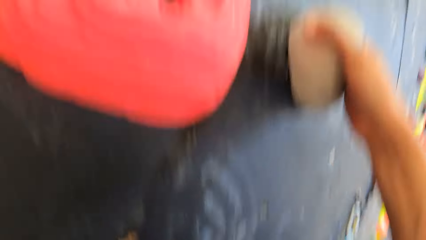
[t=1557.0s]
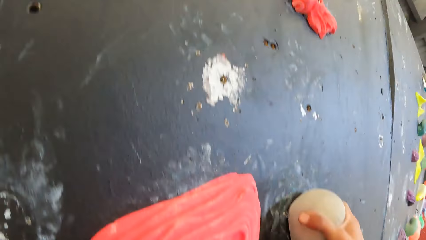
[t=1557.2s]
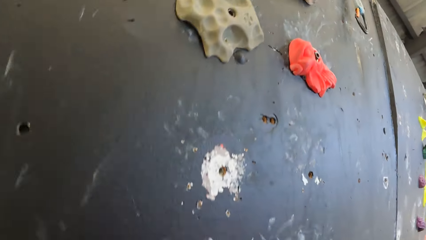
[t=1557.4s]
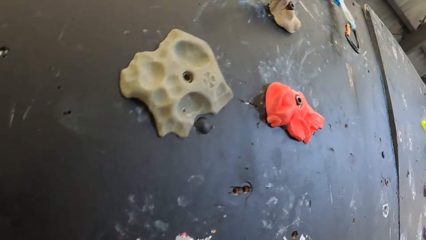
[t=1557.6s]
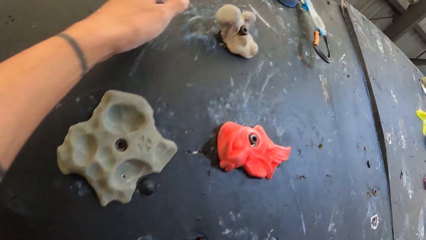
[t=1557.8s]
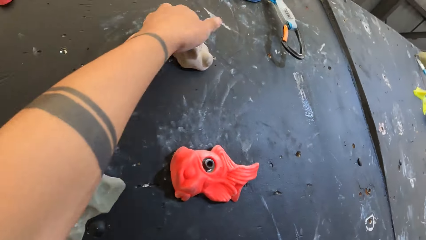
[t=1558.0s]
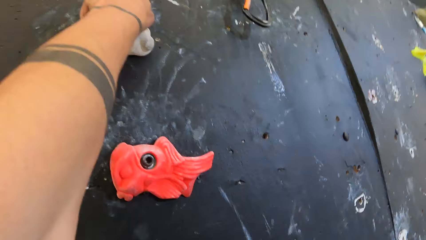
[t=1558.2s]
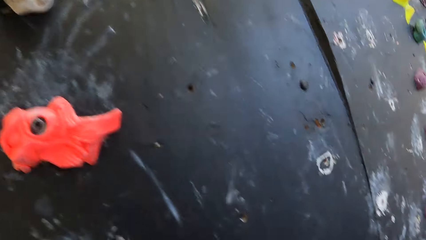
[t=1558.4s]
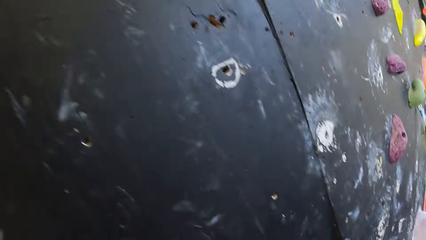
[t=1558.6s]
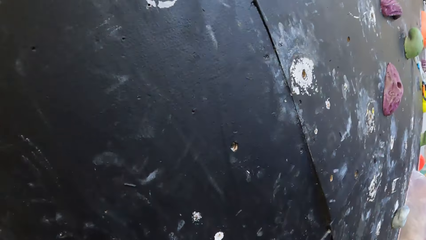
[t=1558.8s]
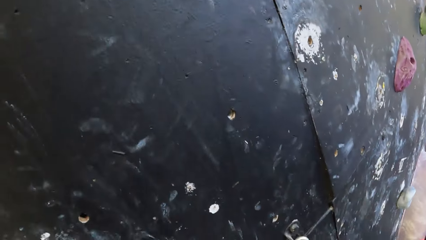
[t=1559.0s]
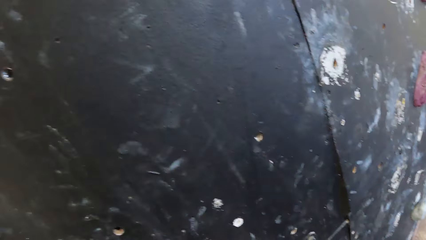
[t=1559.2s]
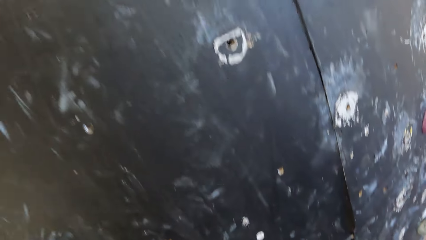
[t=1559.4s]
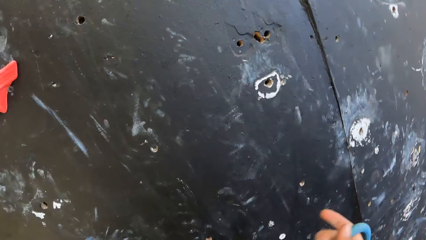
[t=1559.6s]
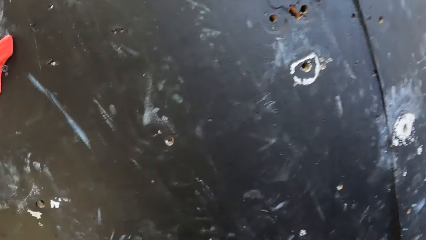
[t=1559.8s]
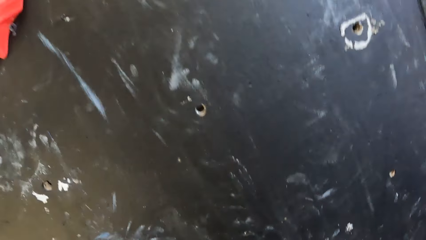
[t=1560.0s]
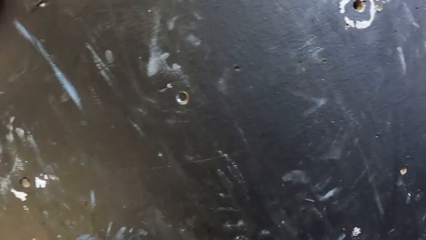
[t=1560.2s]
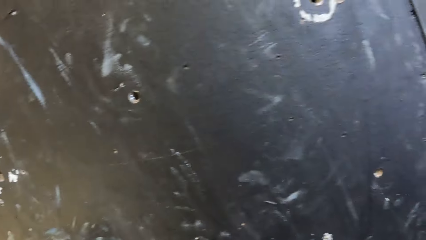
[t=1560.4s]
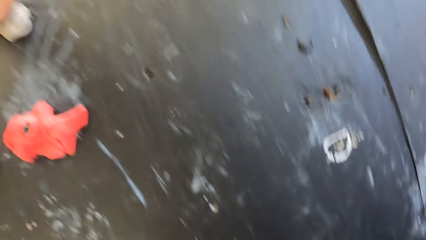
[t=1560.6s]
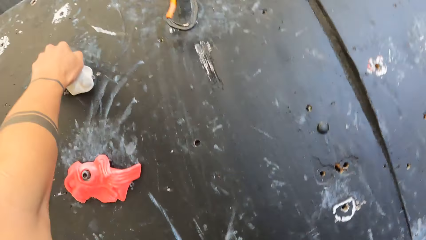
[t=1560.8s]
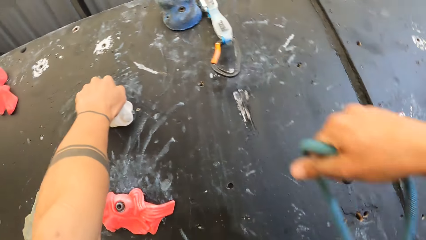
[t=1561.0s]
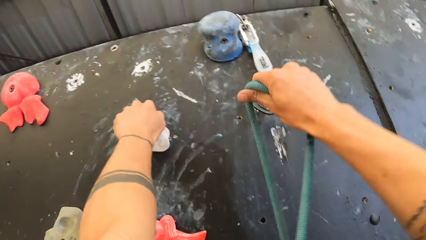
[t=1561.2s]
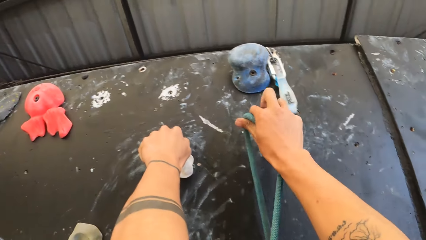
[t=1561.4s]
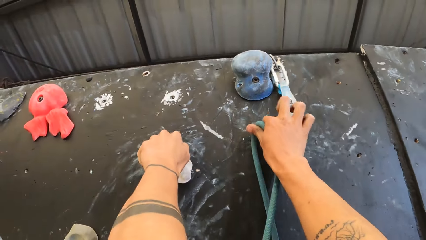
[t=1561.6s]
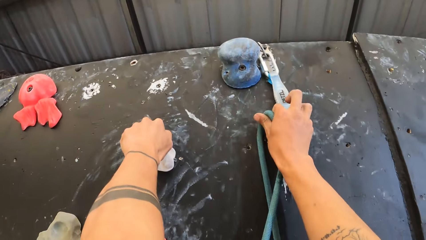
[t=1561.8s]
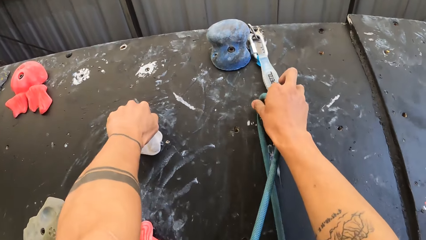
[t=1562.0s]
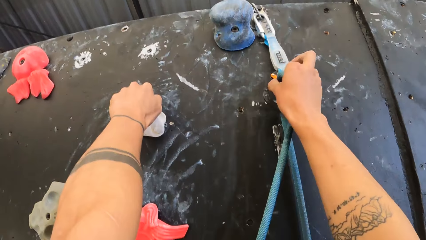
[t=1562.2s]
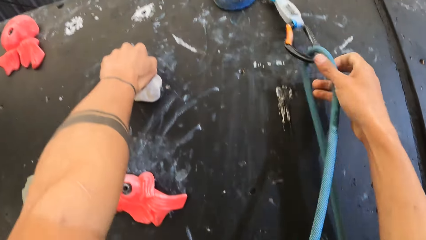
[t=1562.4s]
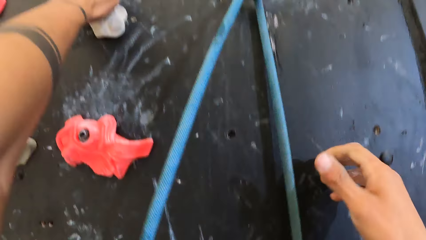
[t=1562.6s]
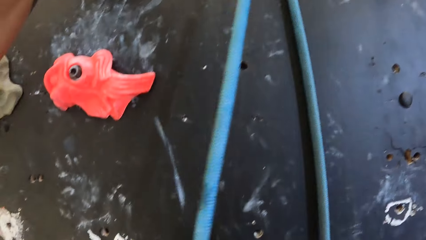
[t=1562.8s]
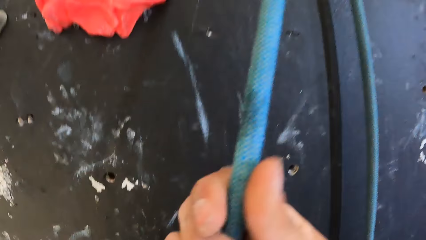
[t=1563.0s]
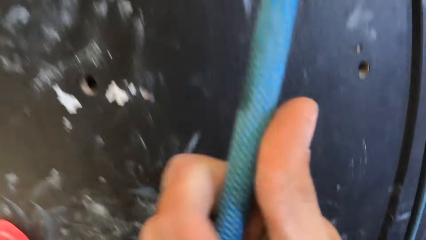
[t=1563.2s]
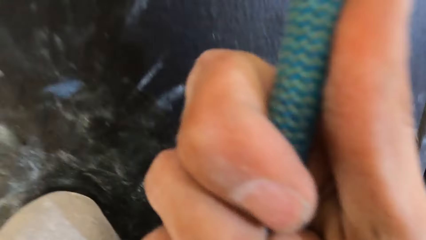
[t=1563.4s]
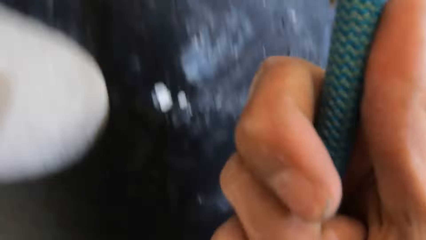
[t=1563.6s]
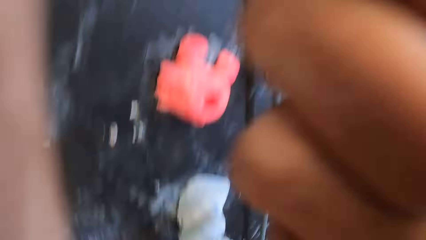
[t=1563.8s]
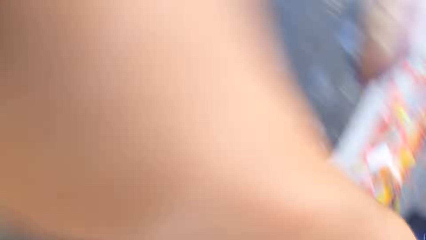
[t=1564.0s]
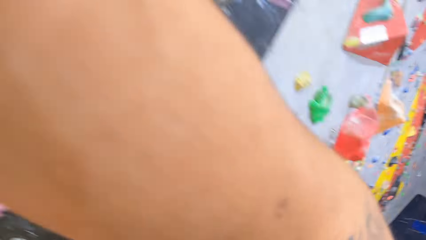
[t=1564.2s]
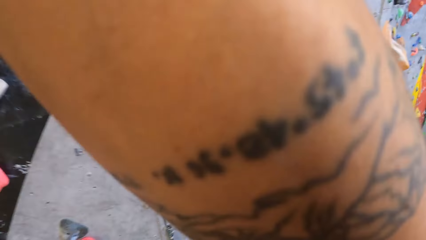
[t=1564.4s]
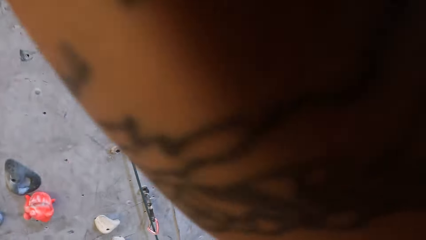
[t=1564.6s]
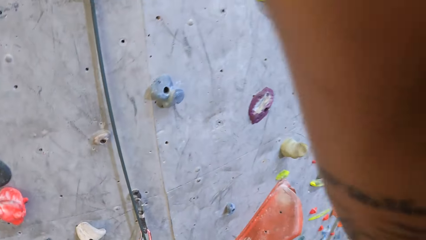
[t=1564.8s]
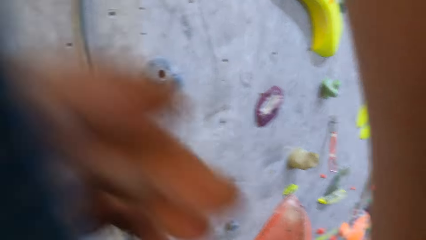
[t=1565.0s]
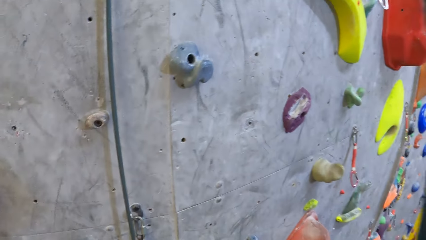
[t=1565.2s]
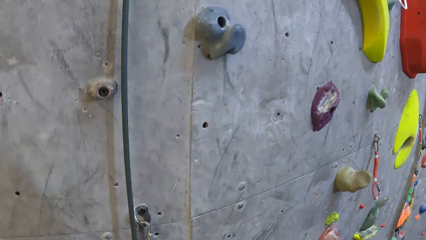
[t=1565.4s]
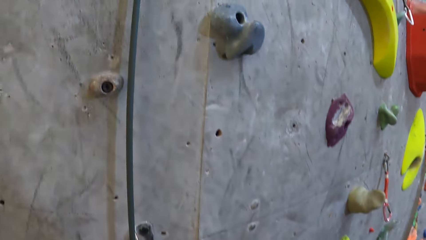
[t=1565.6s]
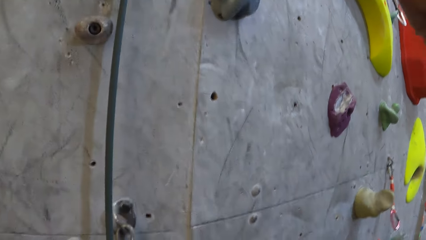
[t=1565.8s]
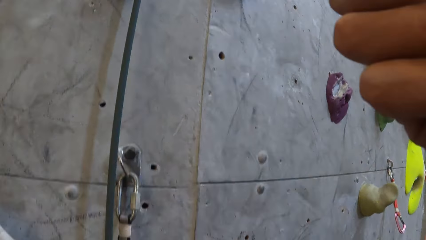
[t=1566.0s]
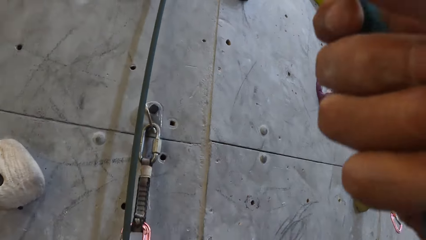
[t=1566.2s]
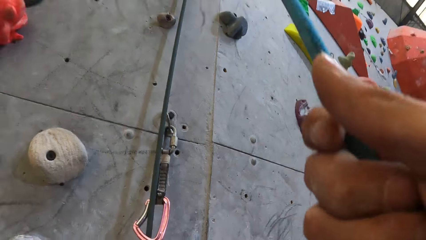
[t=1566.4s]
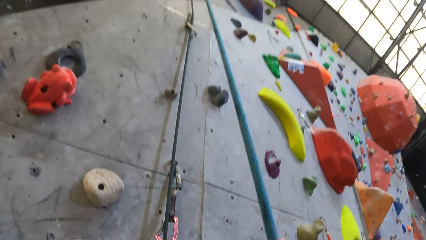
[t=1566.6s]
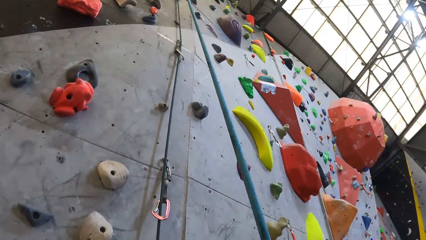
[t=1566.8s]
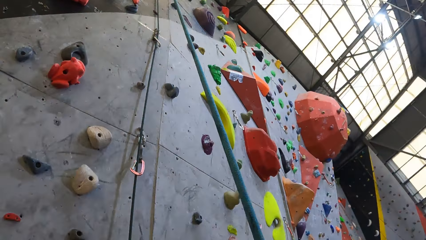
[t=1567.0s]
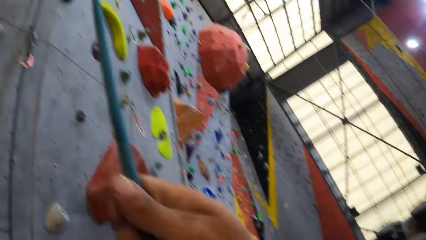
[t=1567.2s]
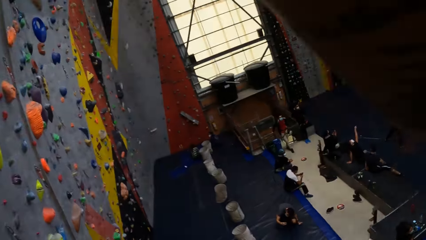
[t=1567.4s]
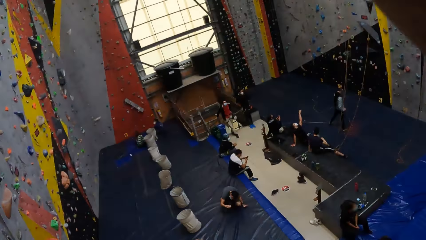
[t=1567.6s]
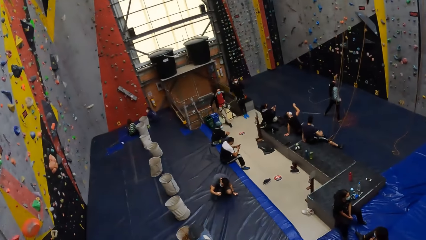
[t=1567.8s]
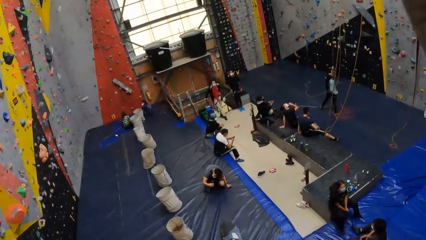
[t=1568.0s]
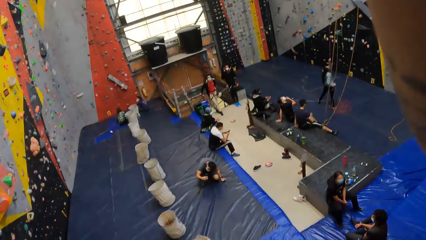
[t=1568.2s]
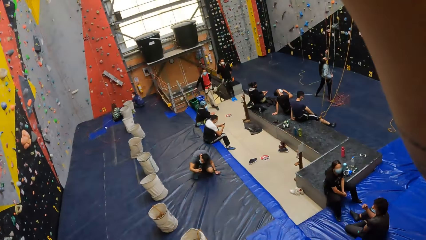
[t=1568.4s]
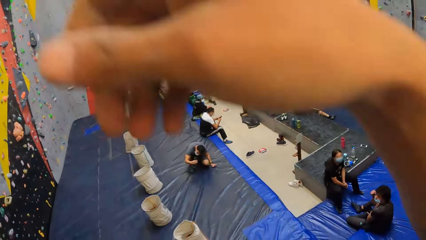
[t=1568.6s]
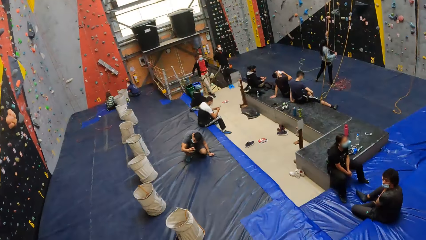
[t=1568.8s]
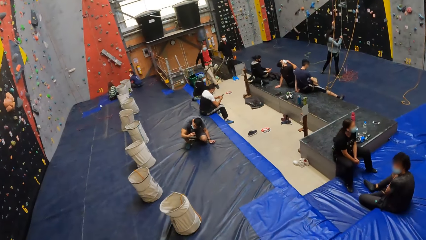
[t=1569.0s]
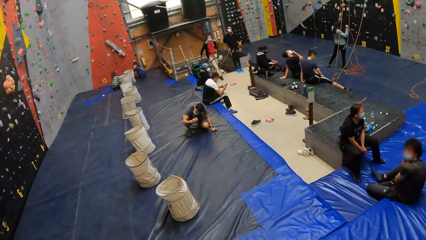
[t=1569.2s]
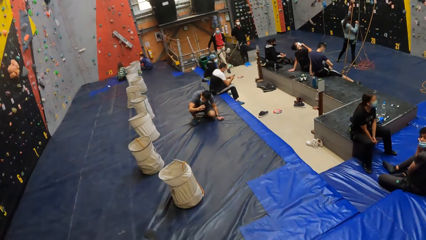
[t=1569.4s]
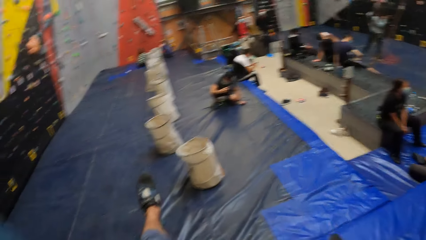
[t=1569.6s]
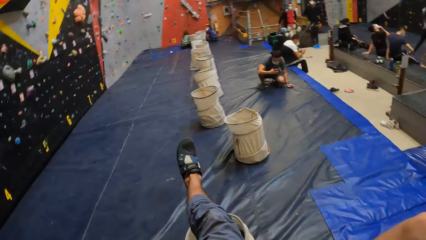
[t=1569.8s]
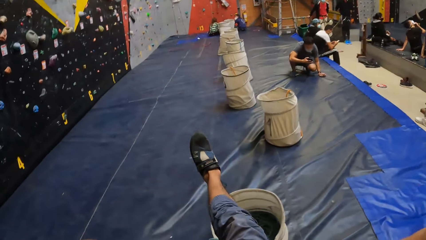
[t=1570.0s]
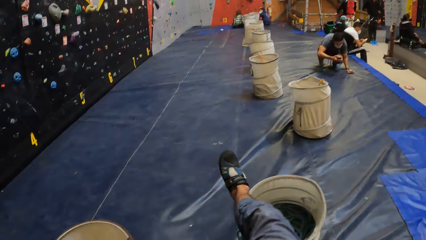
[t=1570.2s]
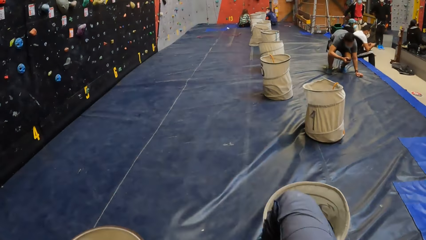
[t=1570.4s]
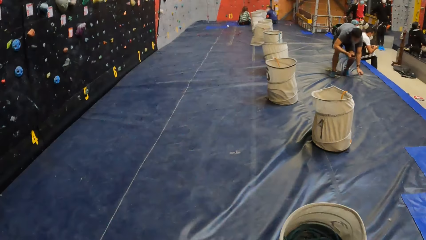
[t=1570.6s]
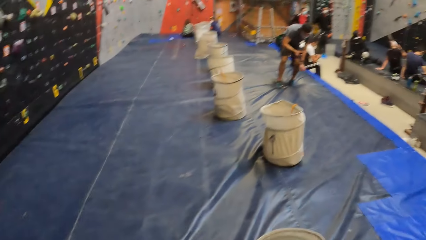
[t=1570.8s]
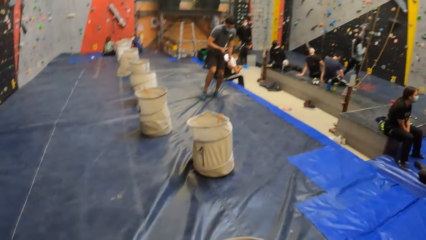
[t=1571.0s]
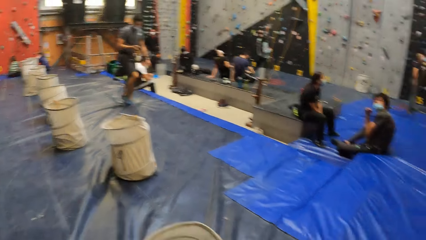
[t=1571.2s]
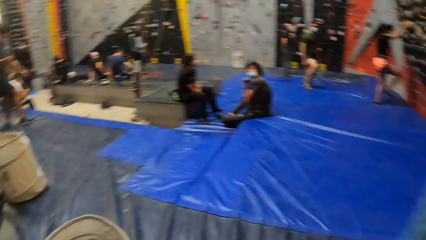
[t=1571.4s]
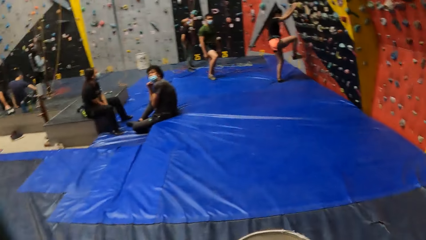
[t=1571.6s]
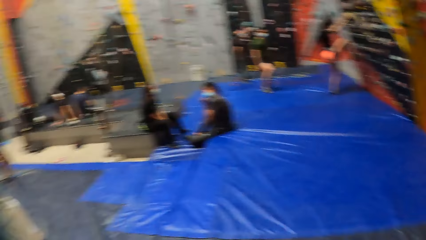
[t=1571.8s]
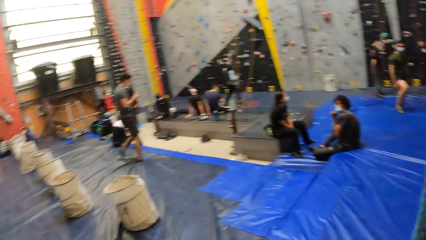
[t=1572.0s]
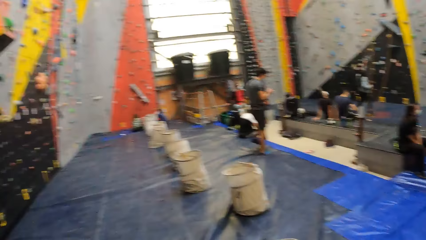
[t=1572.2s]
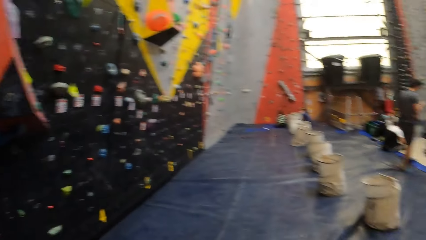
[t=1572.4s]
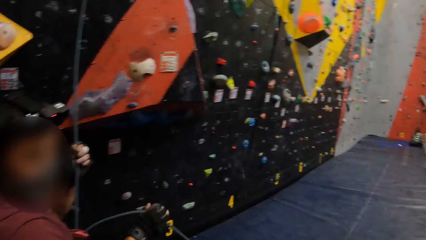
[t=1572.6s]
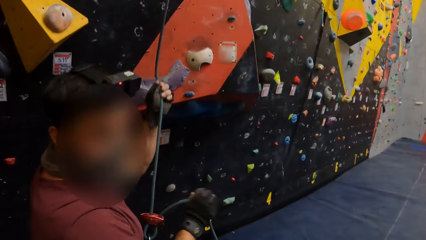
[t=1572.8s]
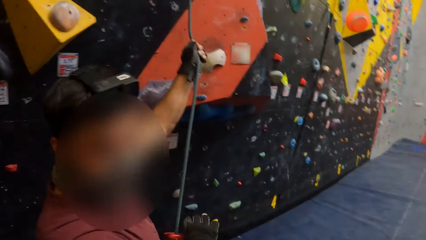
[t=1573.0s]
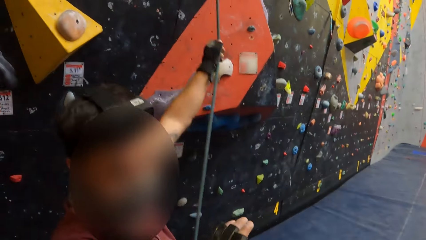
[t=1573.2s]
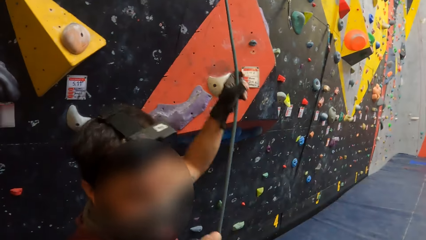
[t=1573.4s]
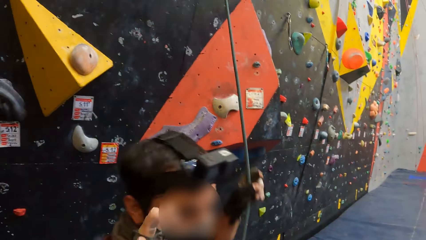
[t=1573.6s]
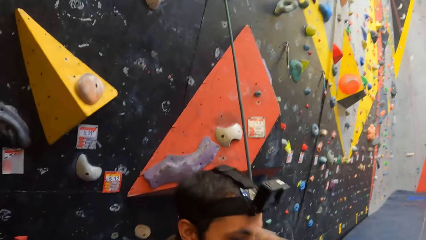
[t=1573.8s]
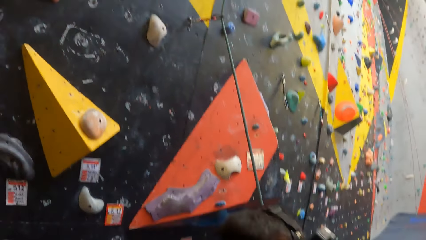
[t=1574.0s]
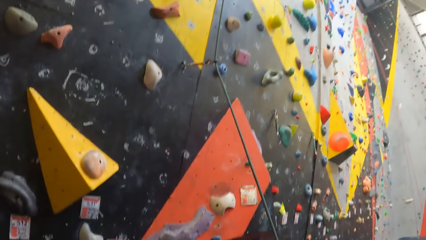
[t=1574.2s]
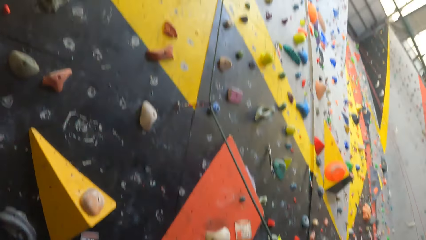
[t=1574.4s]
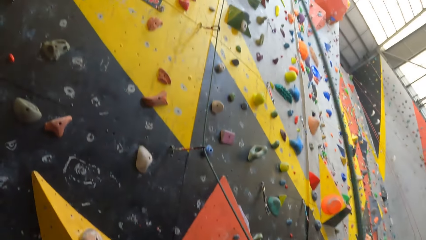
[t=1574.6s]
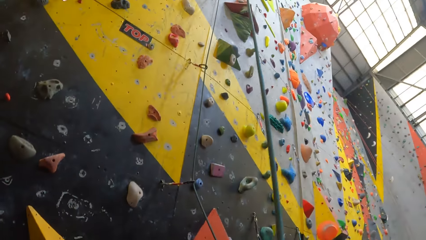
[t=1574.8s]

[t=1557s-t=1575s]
The camera wearer holds a climbing hold with the left hand. They put the climbing rope on the quickdraw. They hold the climbing rope. They move down the climbing wall with the rope. They look around the room. A person holds the climbing rope.
